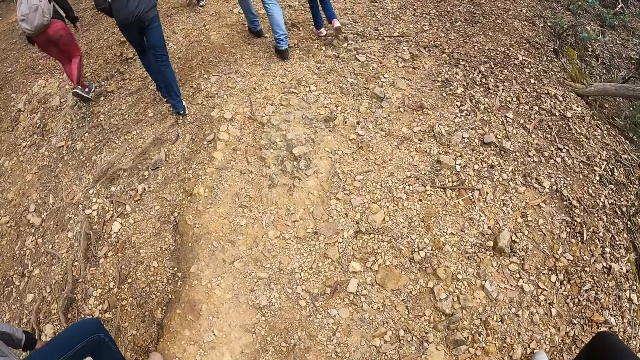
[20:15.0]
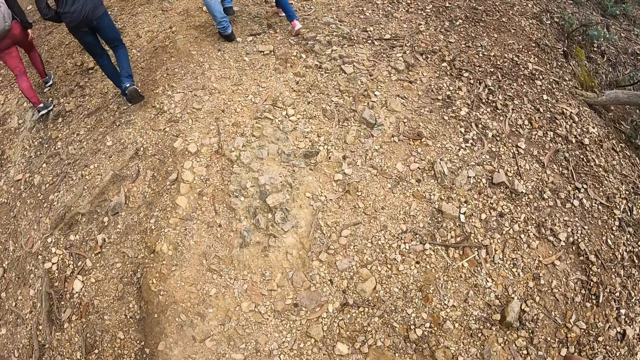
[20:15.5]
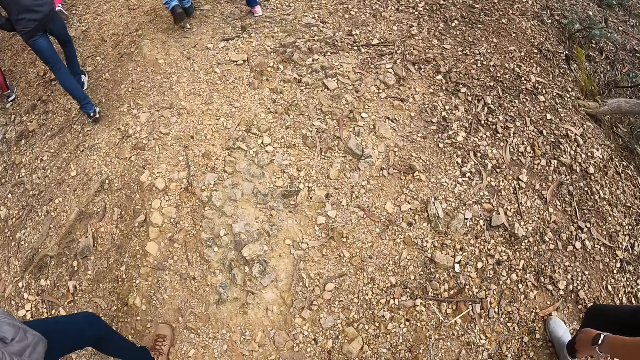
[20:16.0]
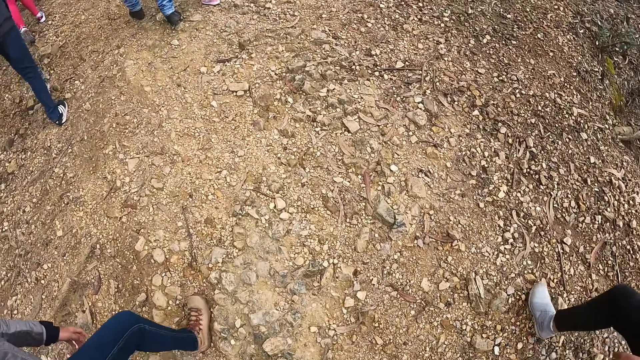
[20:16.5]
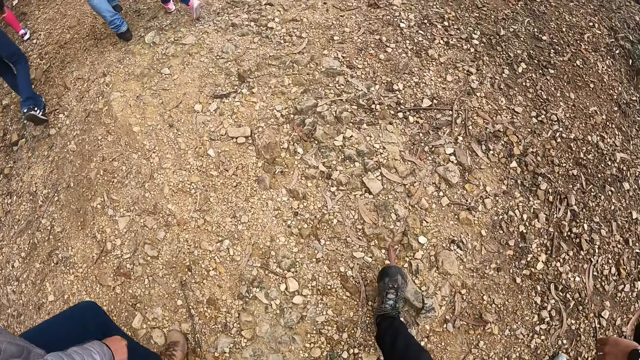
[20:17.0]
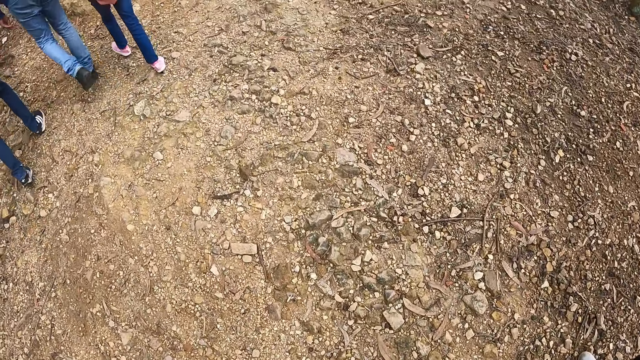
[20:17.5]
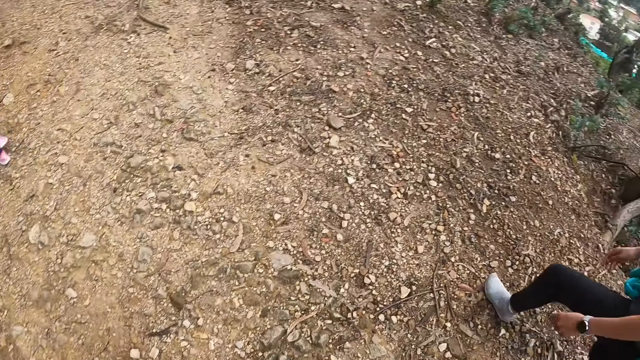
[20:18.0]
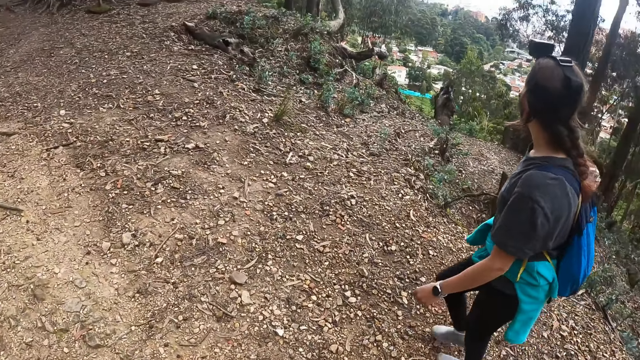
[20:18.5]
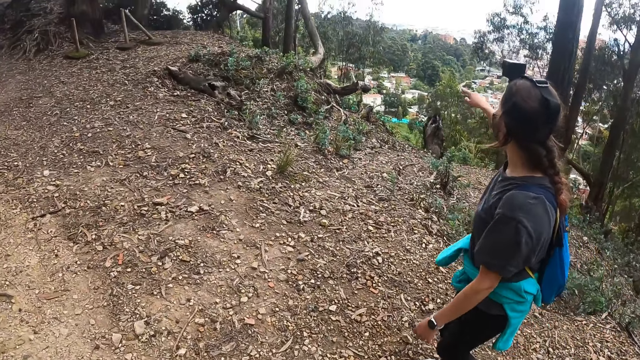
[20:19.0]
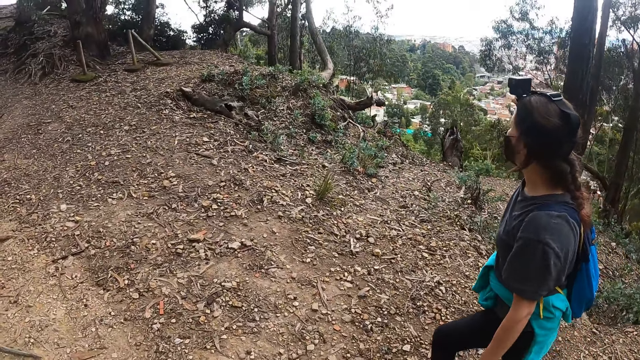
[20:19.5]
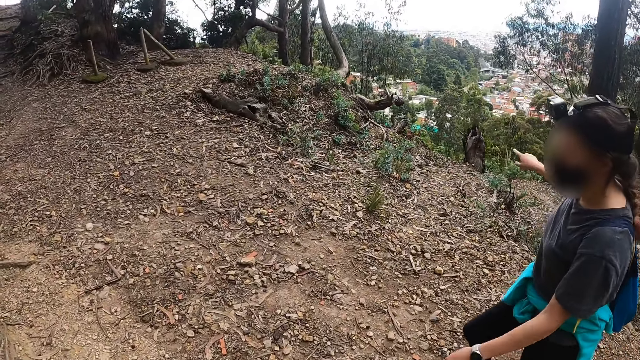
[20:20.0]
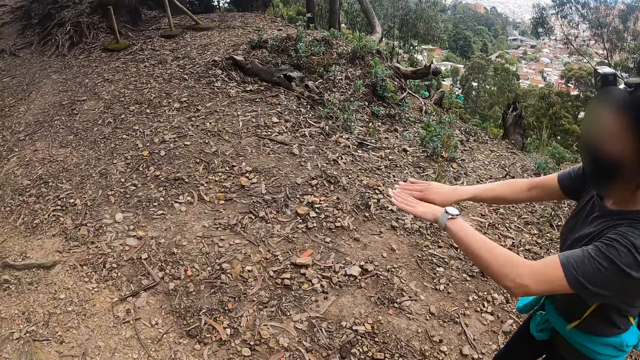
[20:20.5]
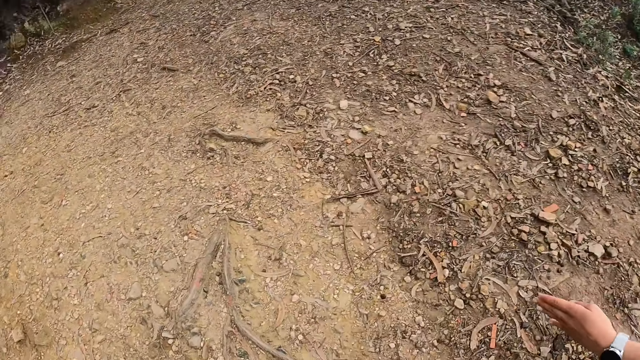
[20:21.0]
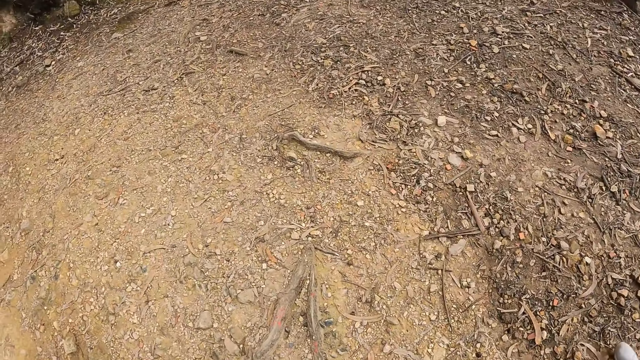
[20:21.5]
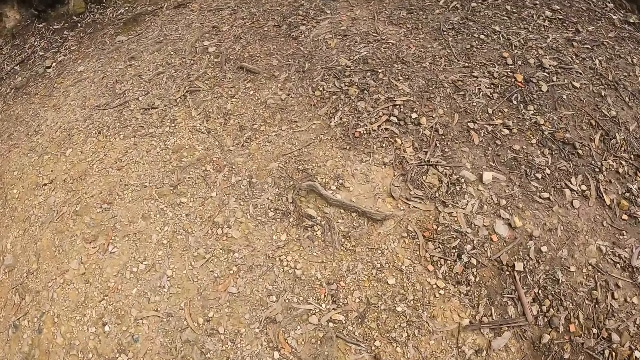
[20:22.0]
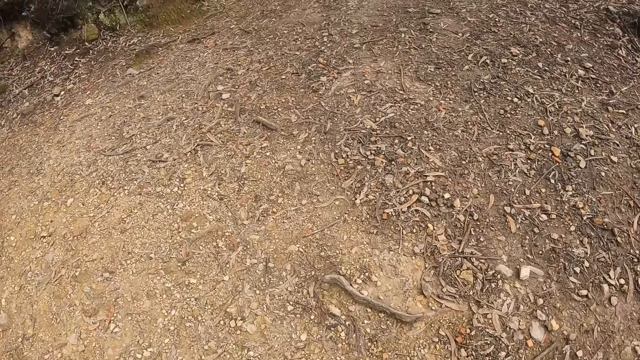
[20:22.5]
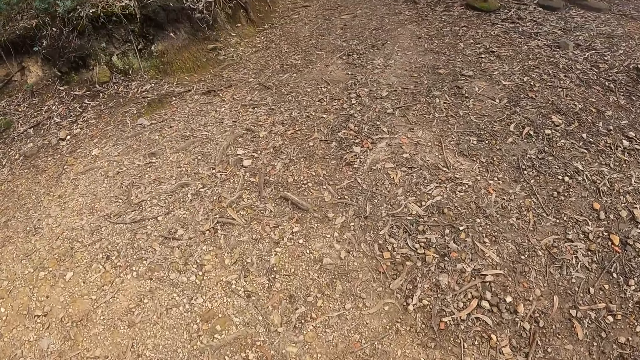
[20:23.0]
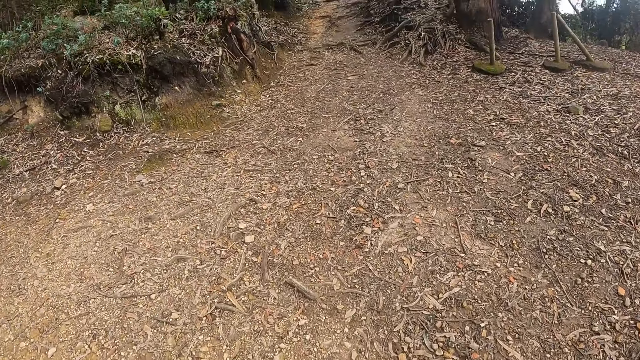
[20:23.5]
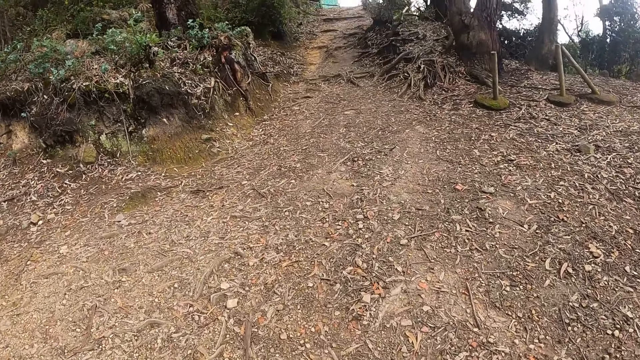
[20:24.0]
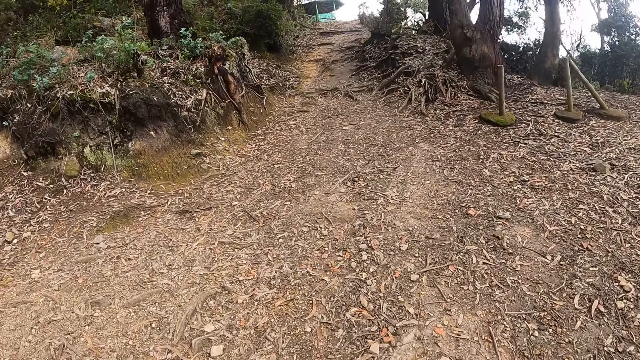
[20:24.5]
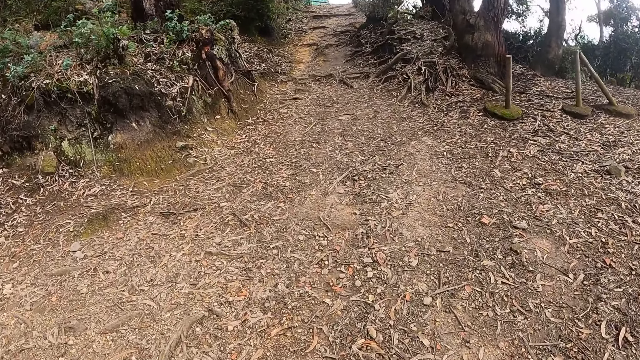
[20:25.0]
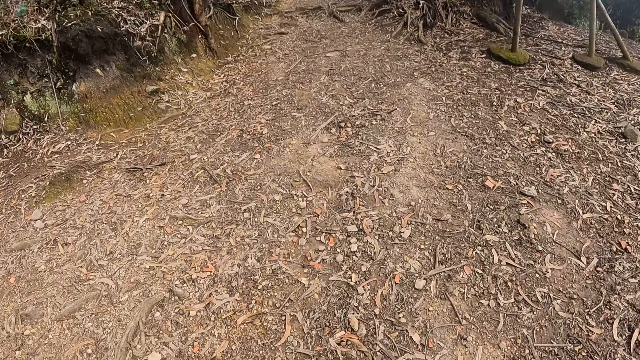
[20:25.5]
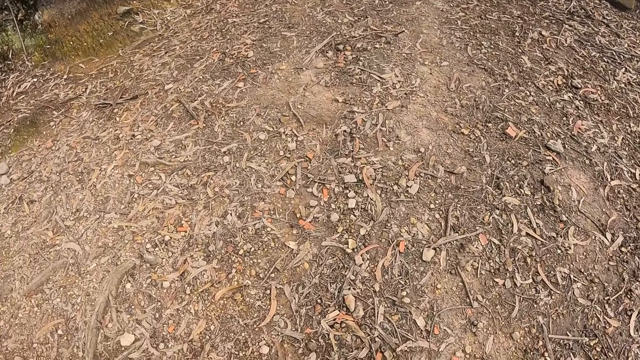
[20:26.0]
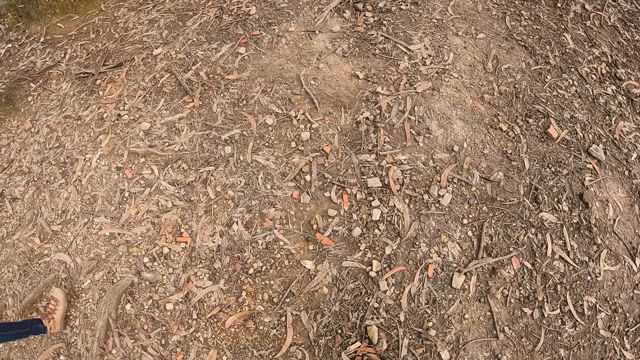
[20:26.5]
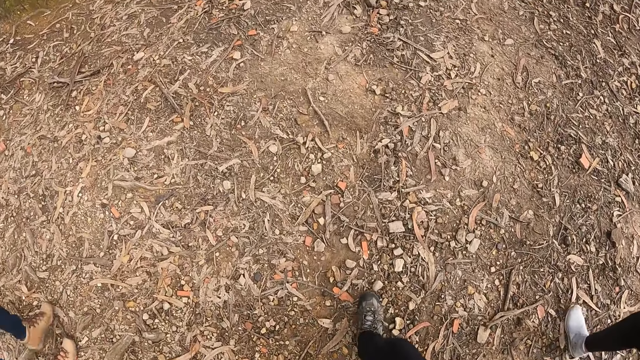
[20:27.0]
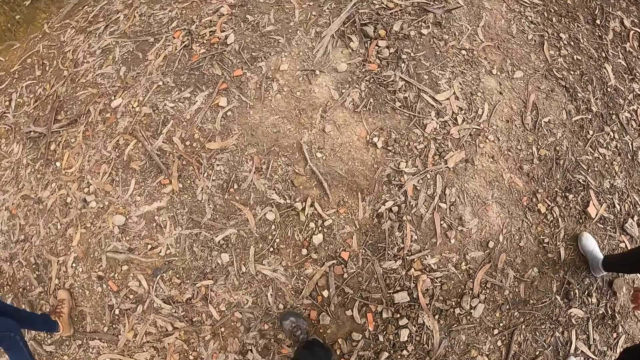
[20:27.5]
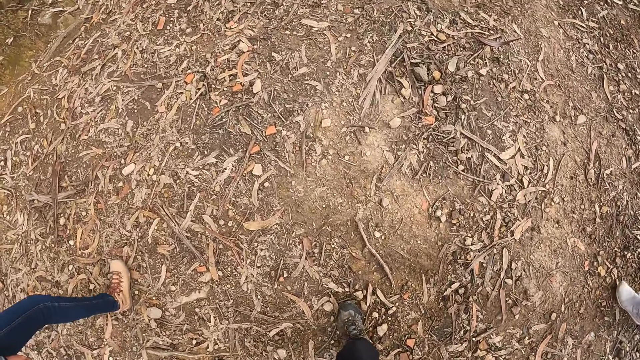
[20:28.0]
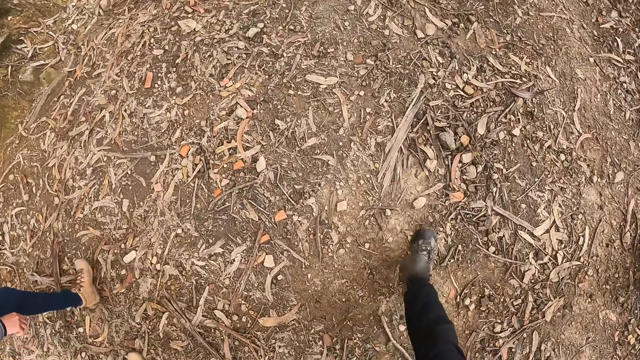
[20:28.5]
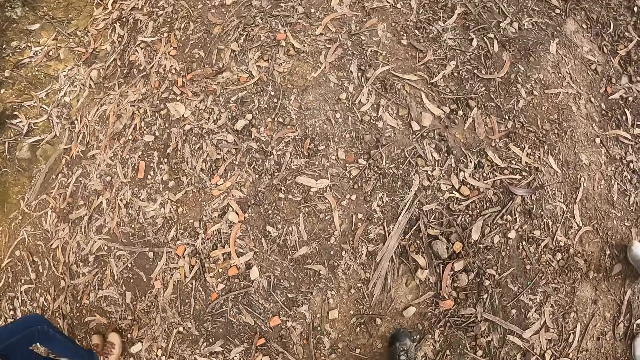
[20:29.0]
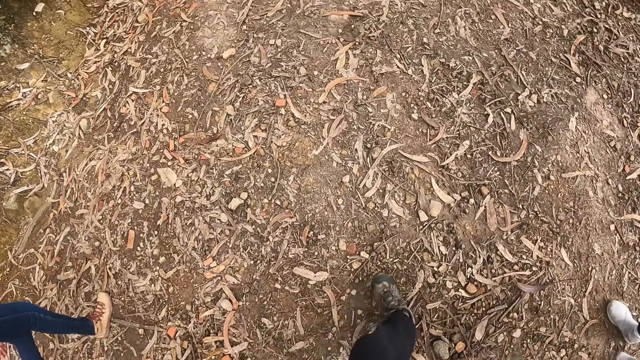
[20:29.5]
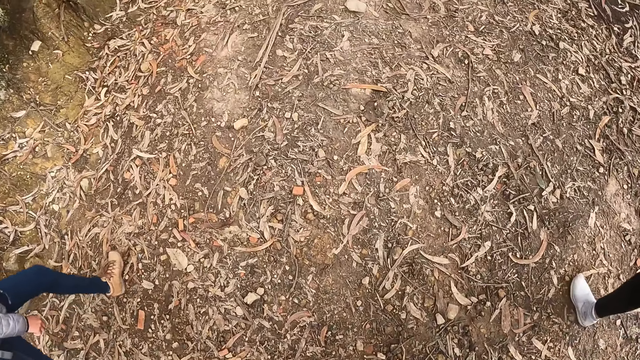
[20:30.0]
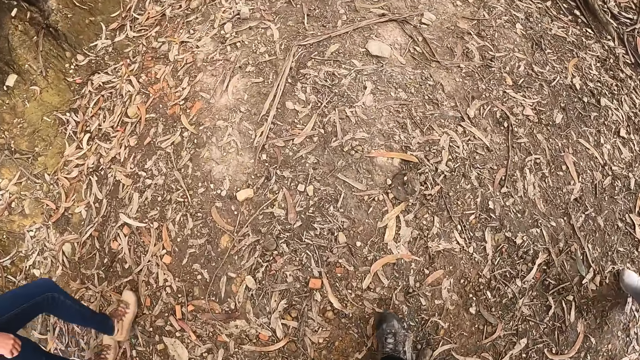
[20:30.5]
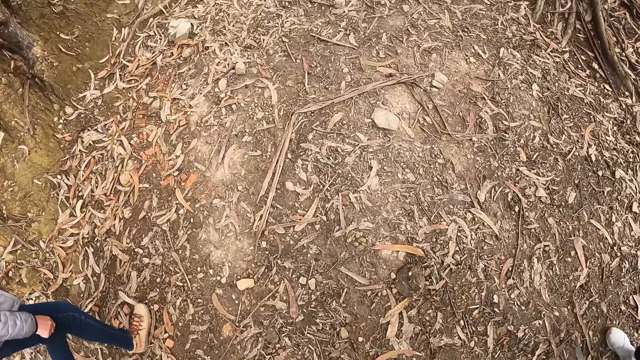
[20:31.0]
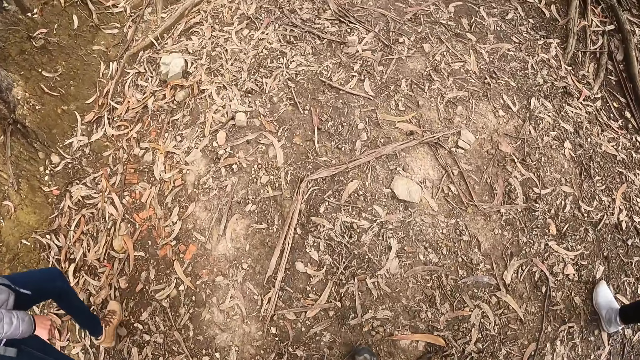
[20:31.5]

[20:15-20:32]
The camera wearer interacts with a lady. They walk up the pathway on the hill with a woman and another woman.

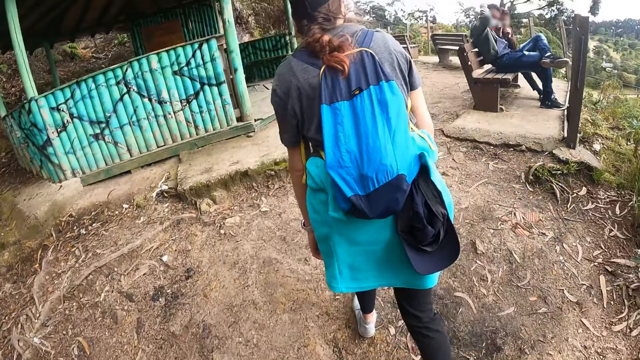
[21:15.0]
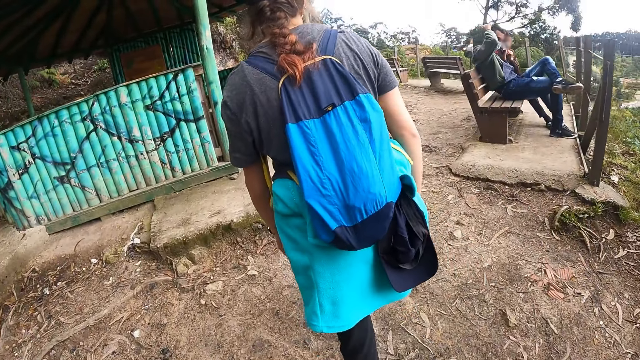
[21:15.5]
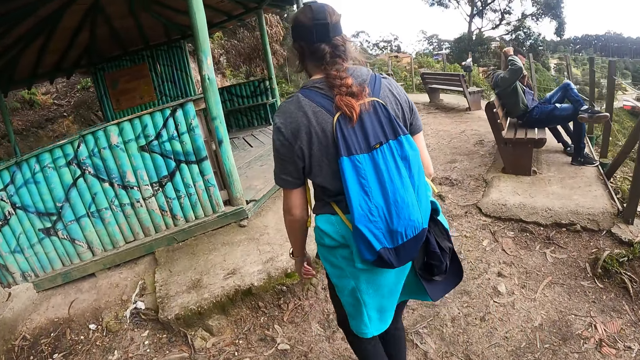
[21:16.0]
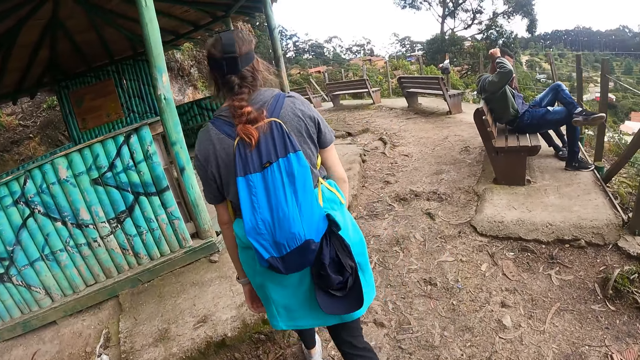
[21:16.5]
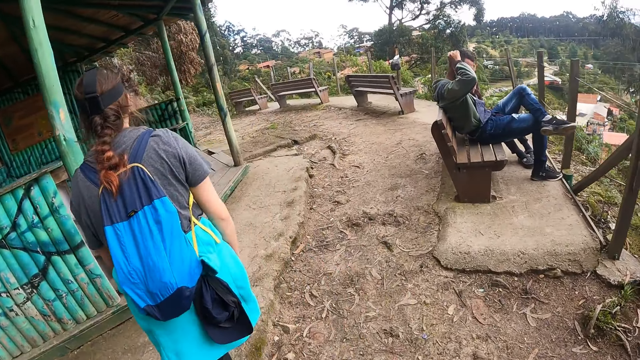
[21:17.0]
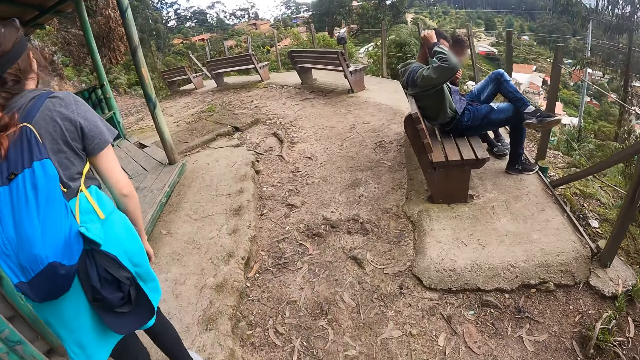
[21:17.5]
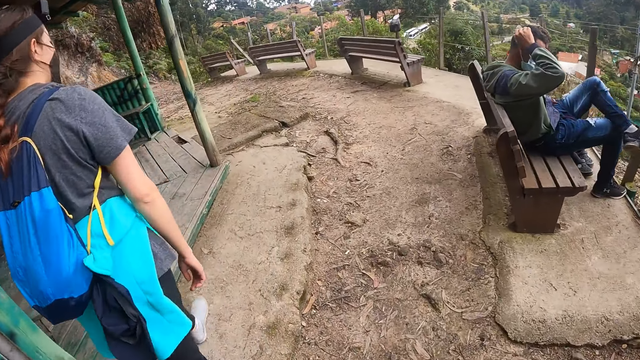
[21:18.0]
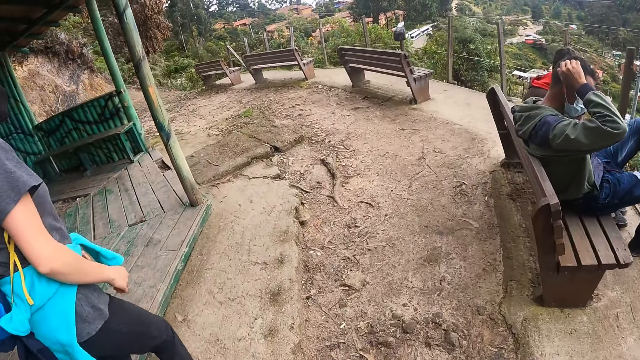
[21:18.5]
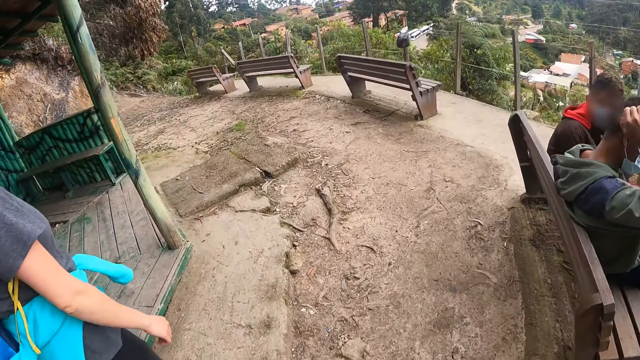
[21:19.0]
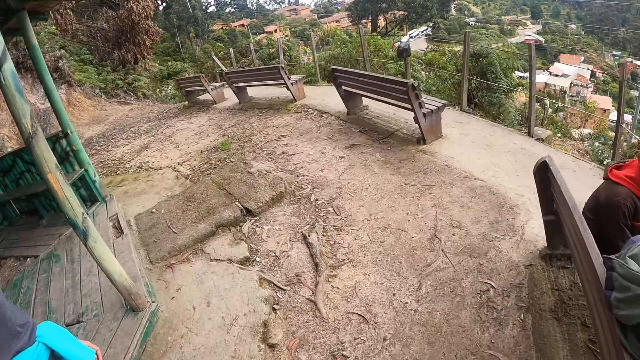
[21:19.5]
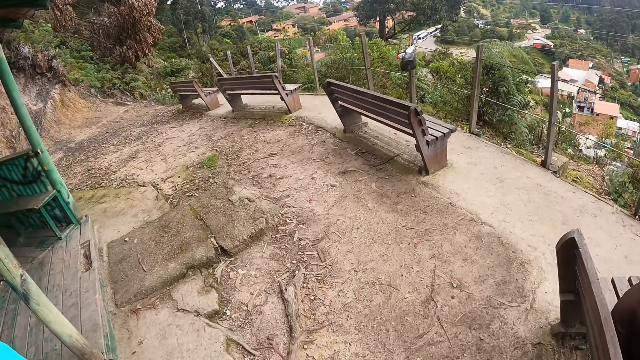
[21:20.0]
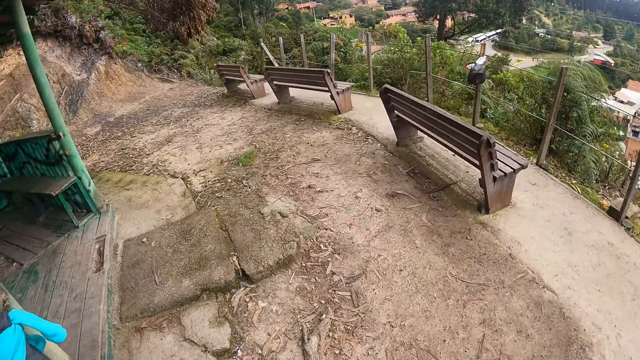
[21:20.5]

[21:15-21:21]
The camera wearer walks to a building at the top of the hill with a woman and another woman.
